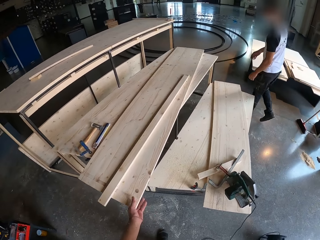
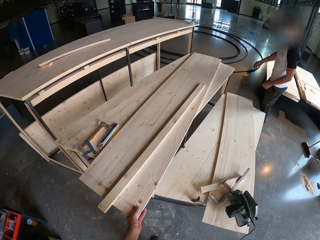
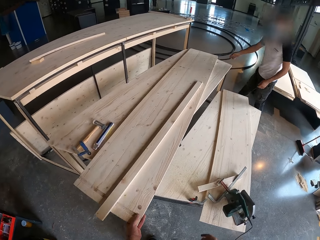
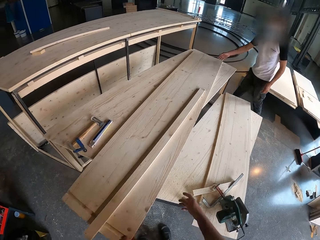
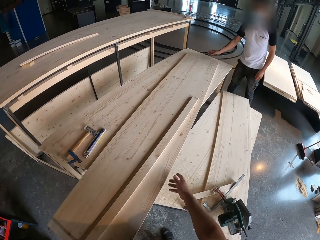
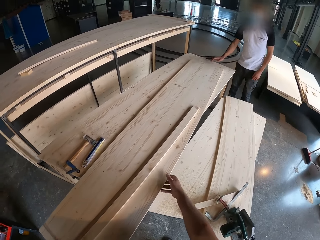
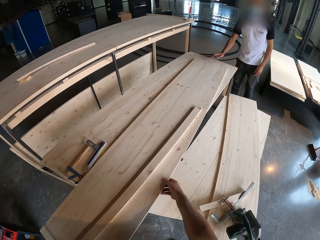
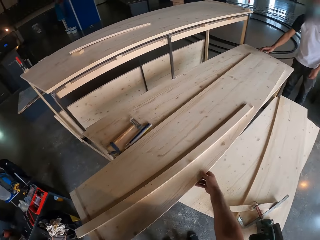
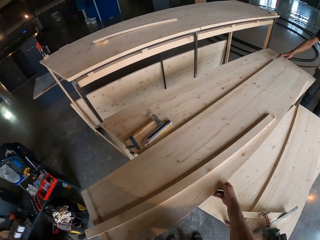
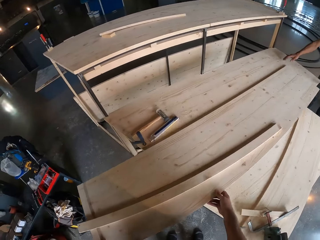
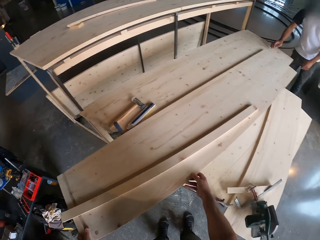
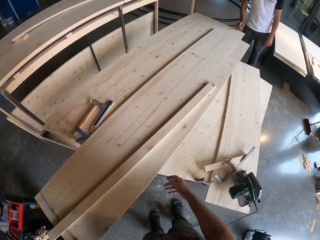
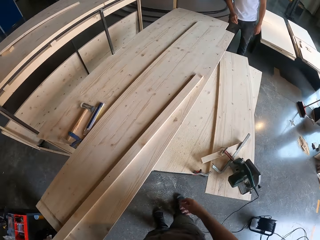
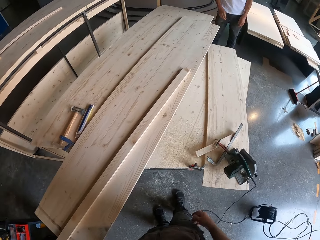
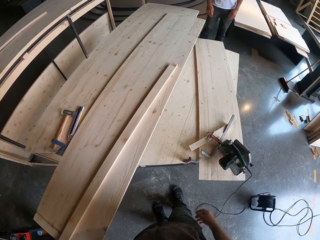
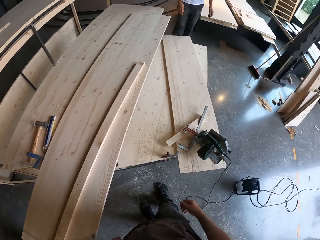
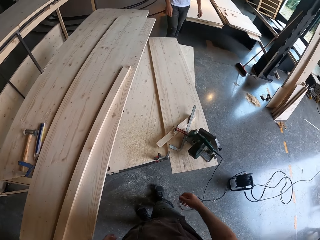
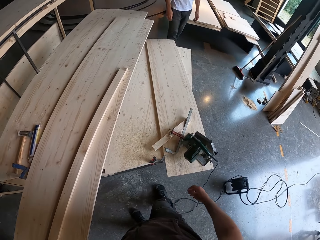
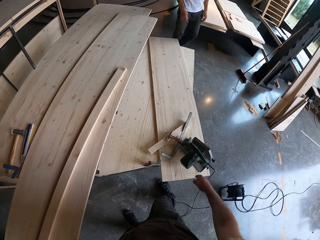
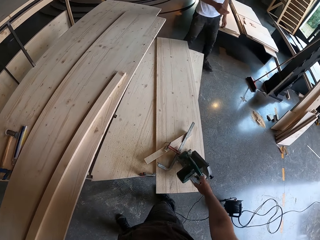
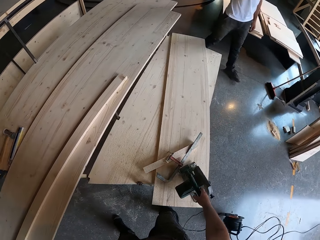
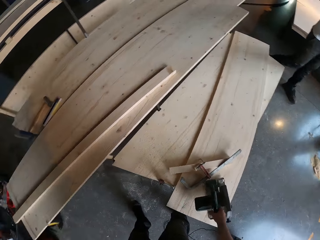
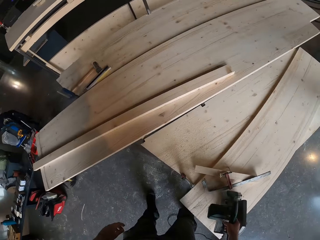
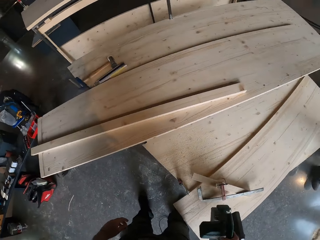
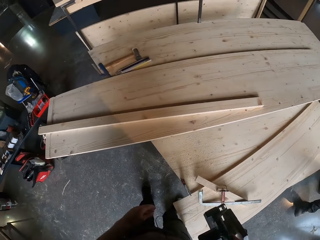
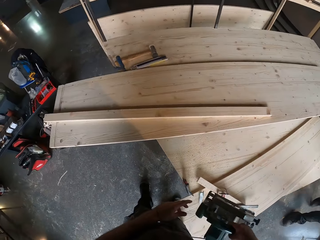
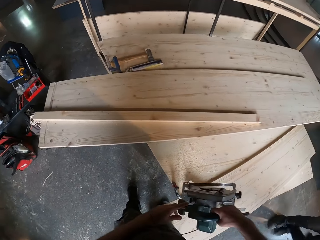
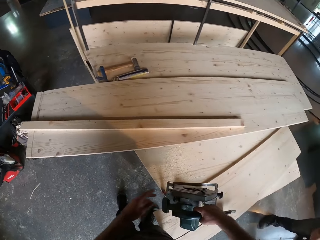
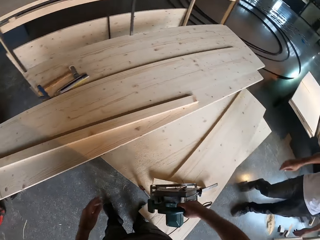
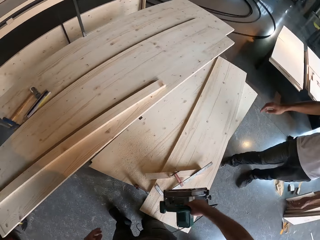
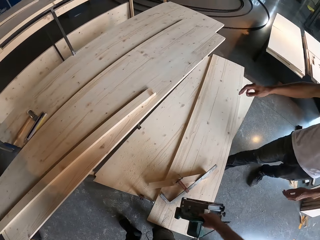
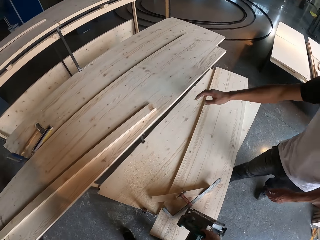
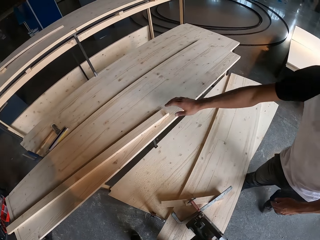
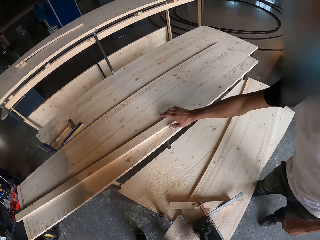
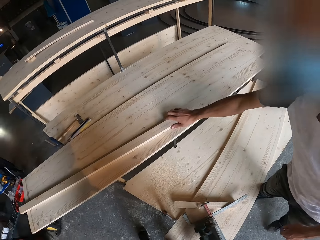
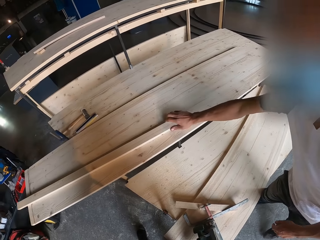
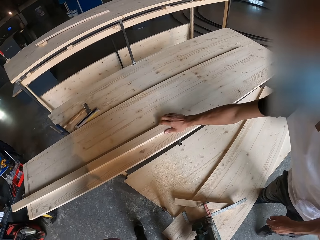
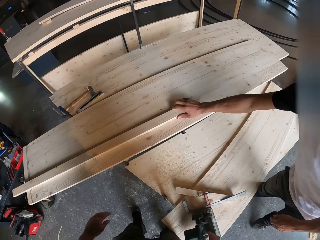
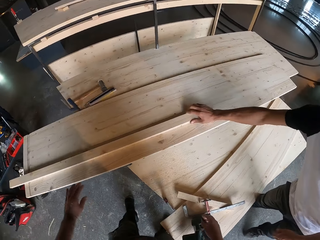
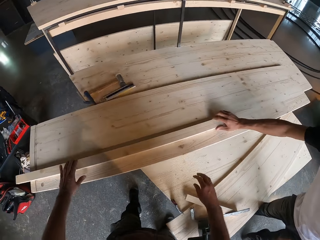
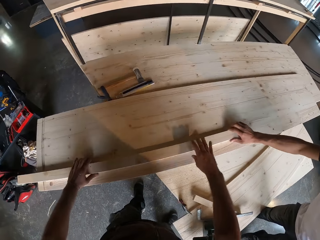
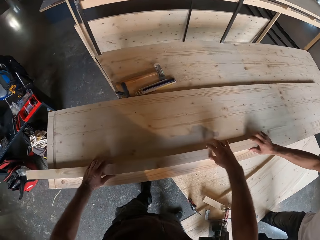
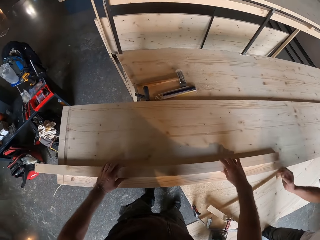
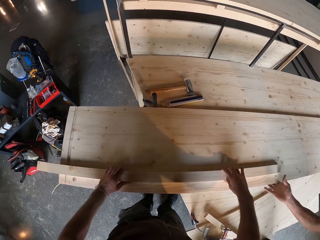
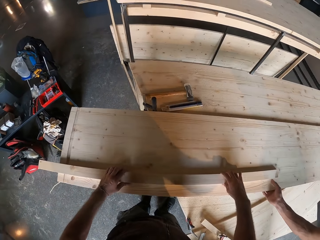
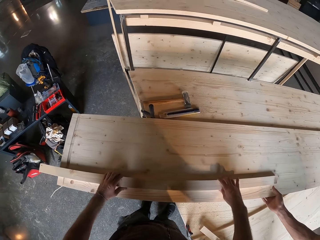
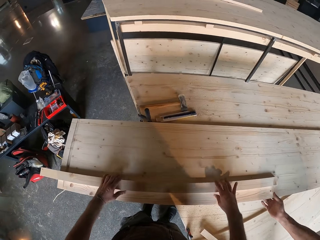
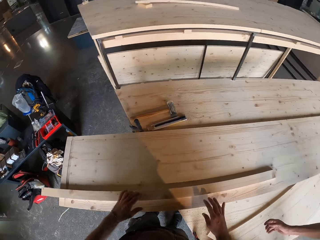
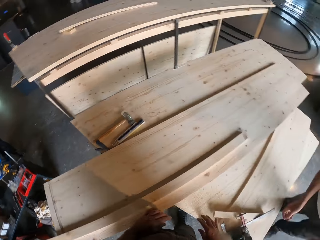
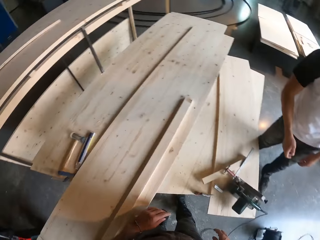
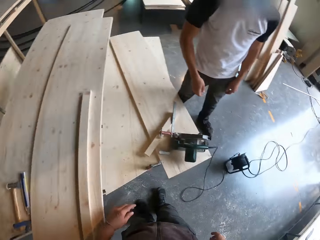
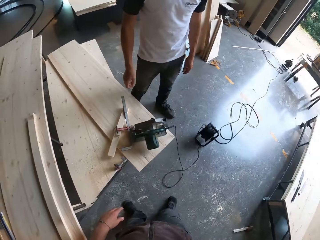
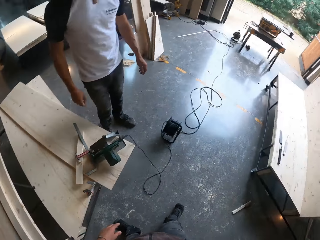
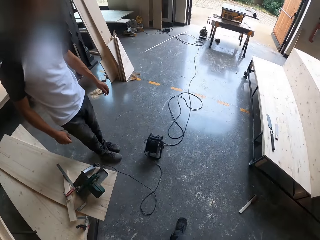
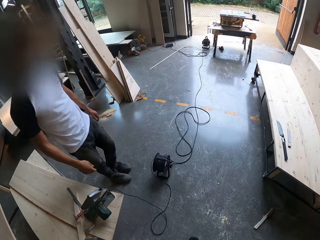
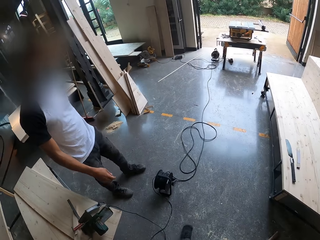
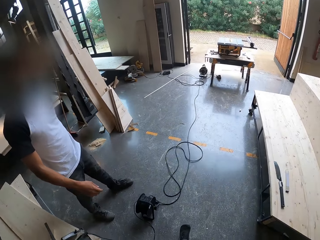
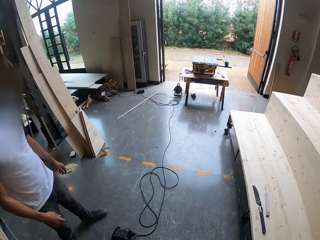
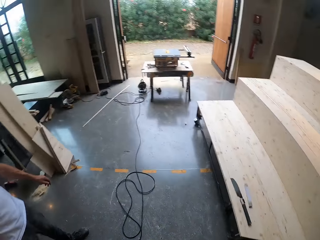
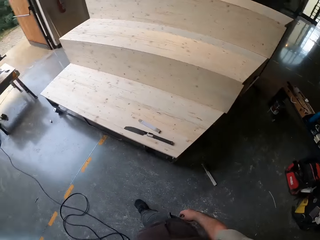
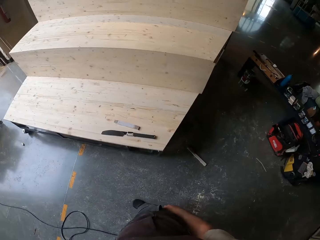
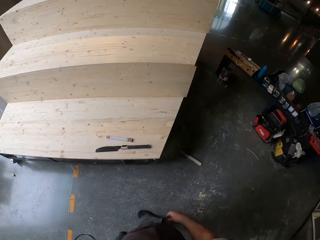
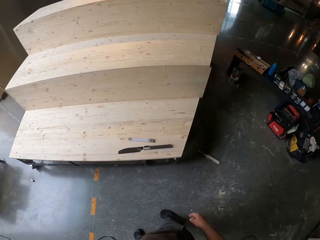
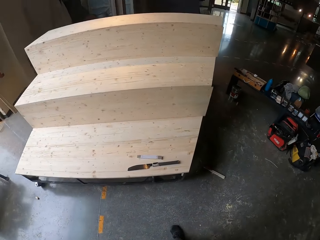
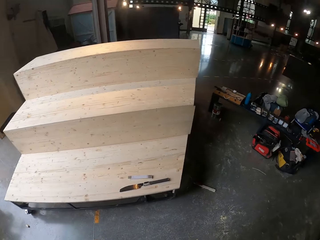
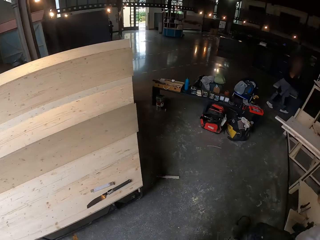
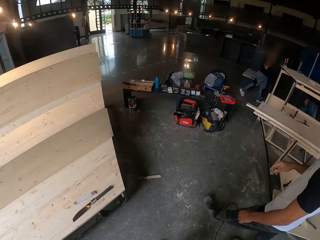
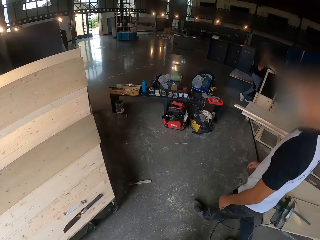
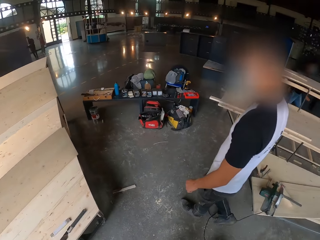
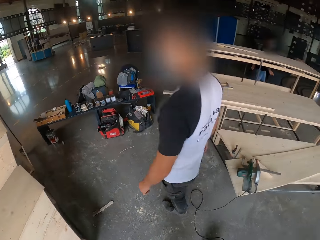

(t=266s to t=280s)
The camera wearer pulls a plywood from the work table with his left hand. He pulls the plywood from the work table with both hands. He looks around. He picks a notch cutter from the work table with his right hand. He touches a knob on the notch cutter with his left hand. He drops the notch cutter in his right hand on the work table. The man pushes the strip of plywood on the plywood on the work table with his right hand. The camera wearer holds the strip of plywood on the plywood on the work table with both hands. He levels a wood. He walks around. He looks around.

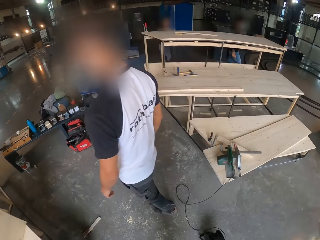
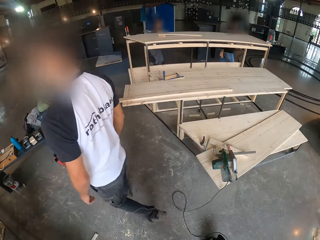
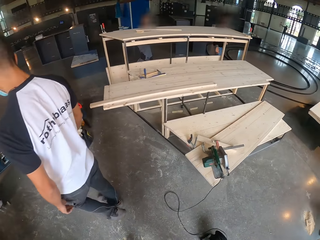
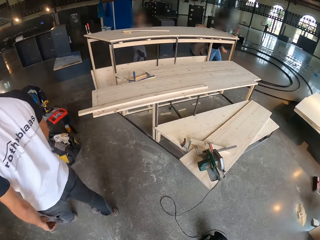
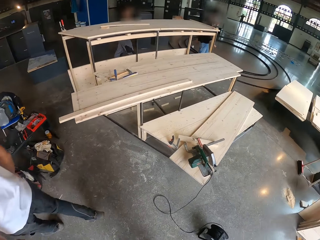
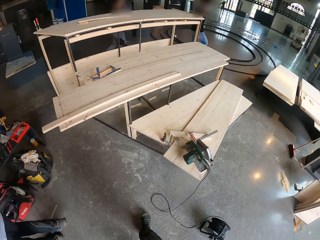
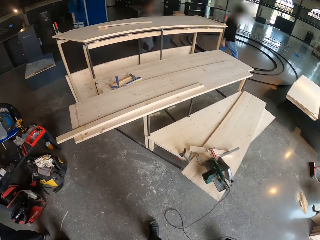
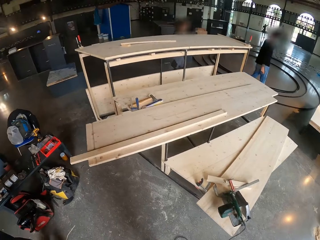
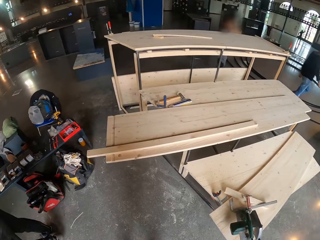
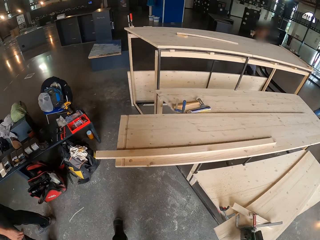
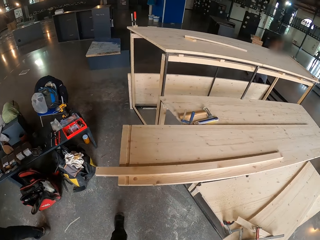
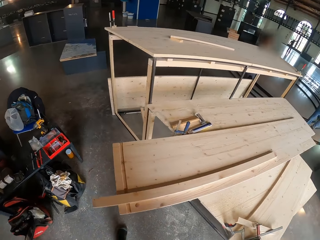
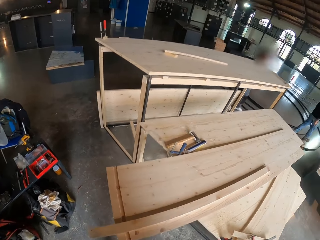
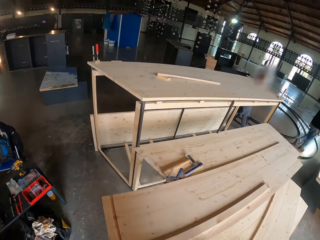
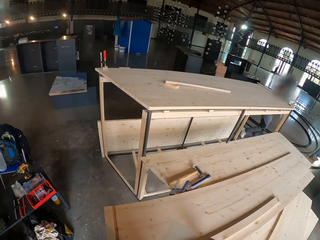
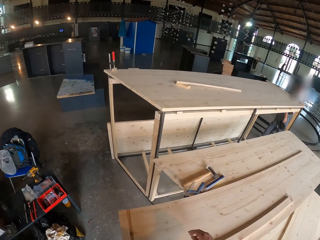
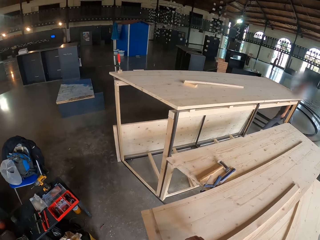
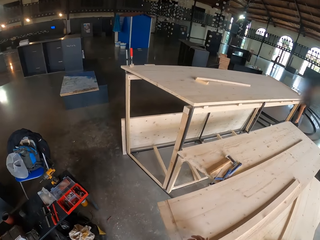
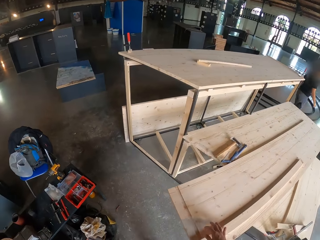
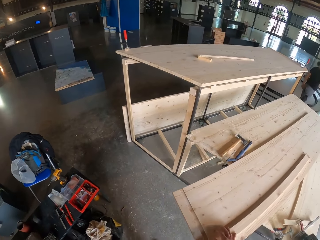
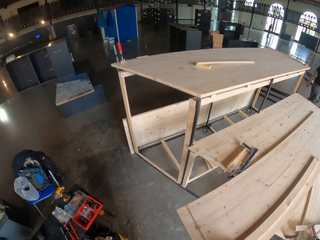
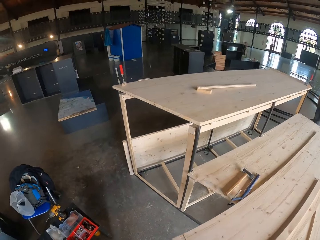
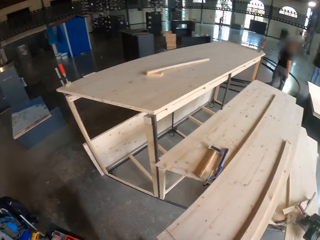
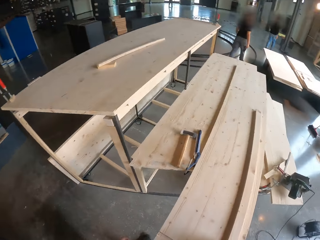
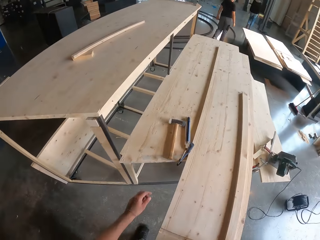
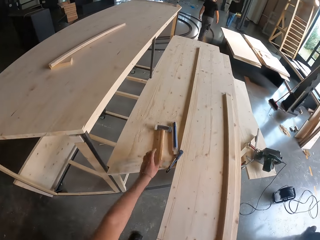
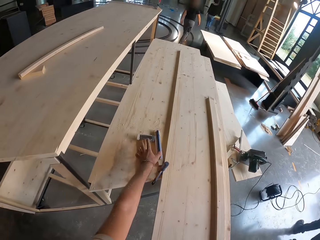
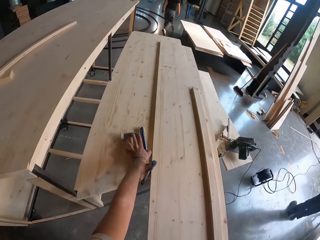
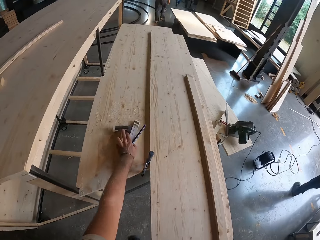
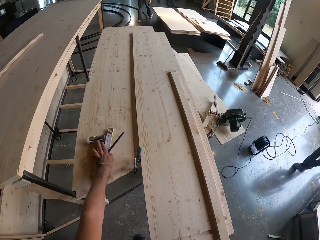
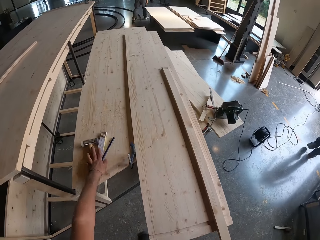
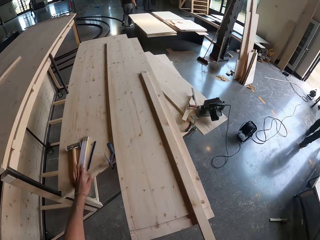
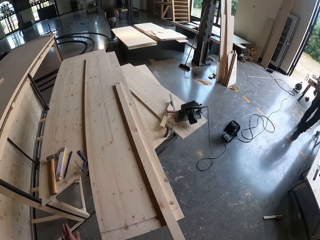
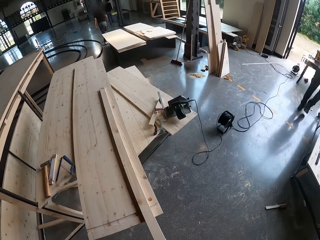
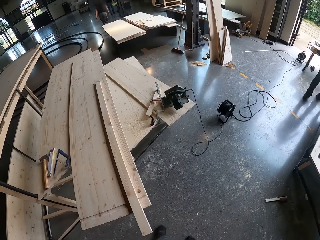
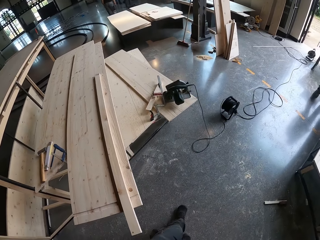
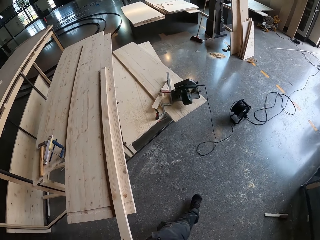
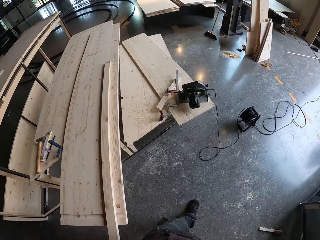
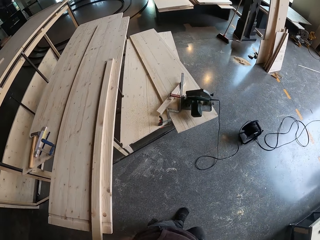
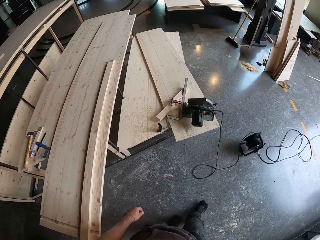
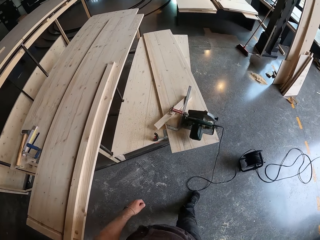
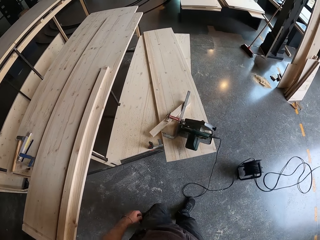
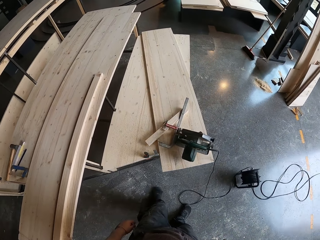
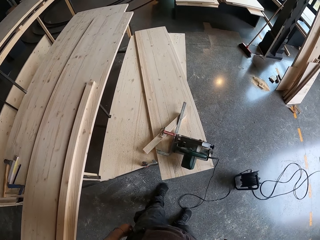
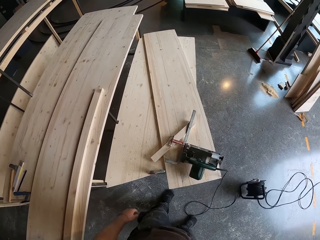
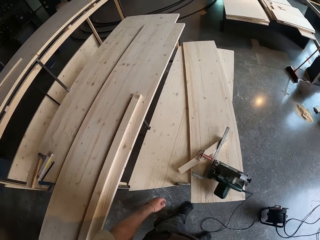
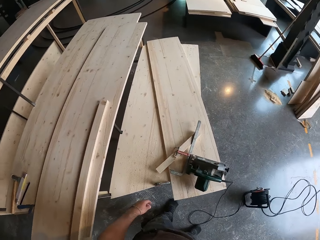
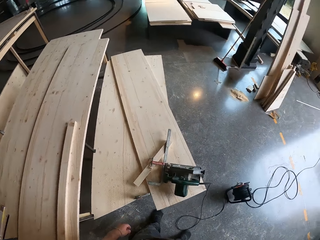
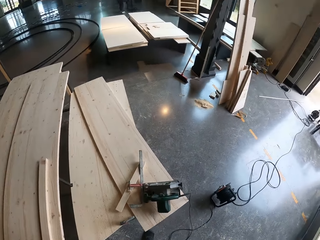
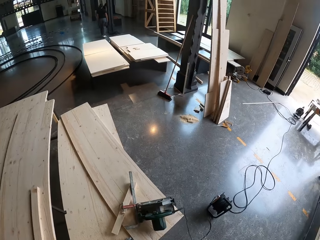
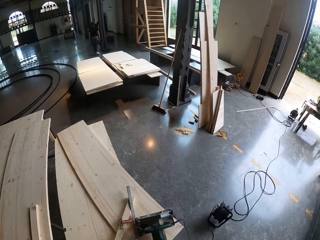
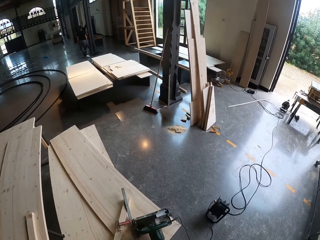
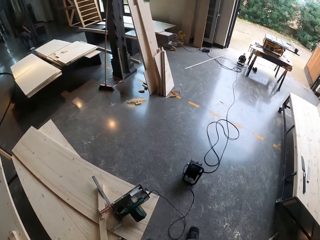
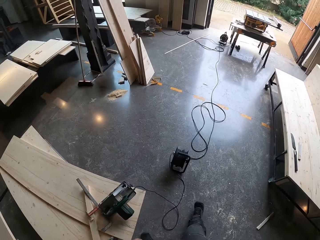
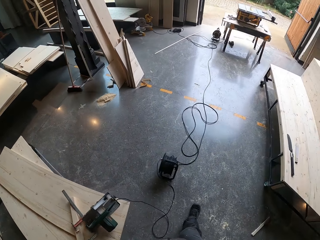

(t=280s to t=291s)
The camera wearer walks around. He moves a hammer on the bench with his left hand. He picks the hammer. He moves a pencil on the bench with his left hand. He moves a ruler on the bench with his left hand. He walks.
